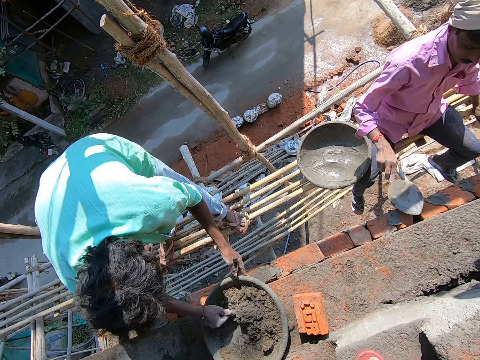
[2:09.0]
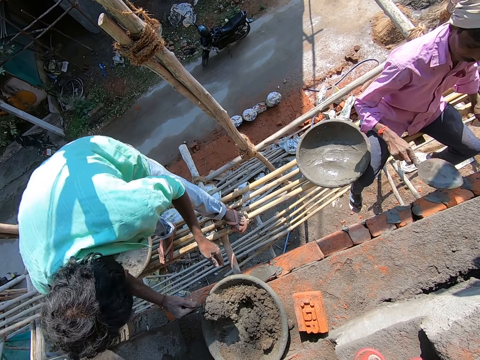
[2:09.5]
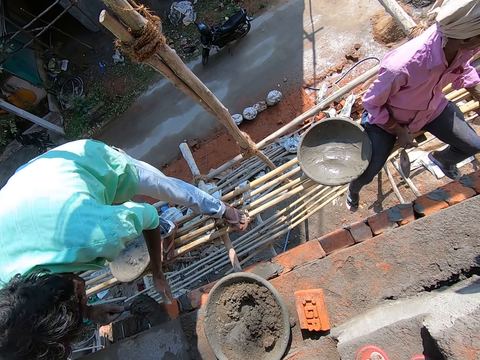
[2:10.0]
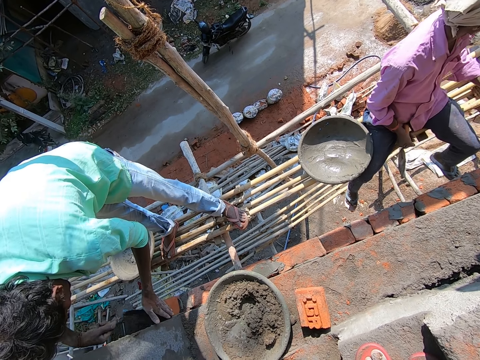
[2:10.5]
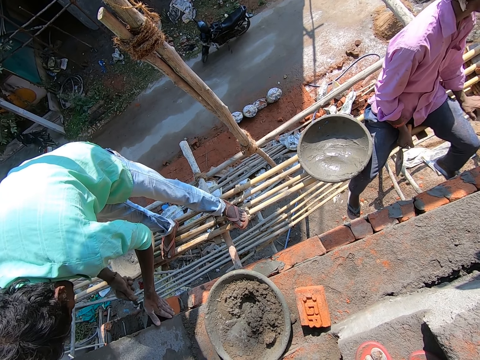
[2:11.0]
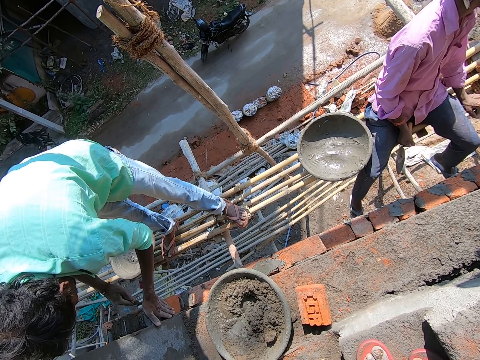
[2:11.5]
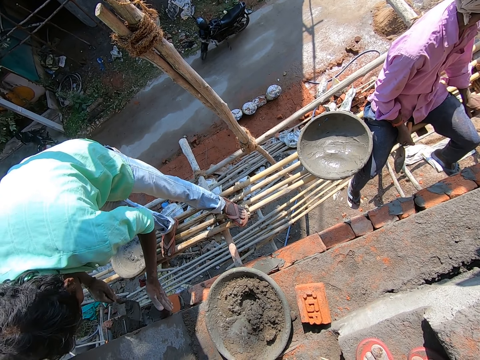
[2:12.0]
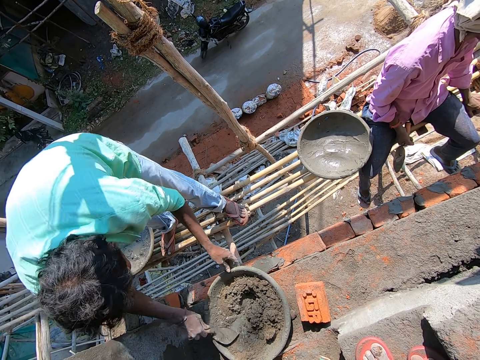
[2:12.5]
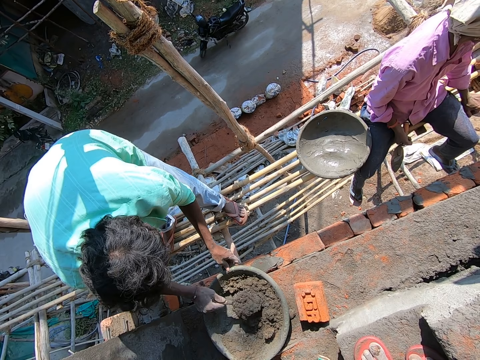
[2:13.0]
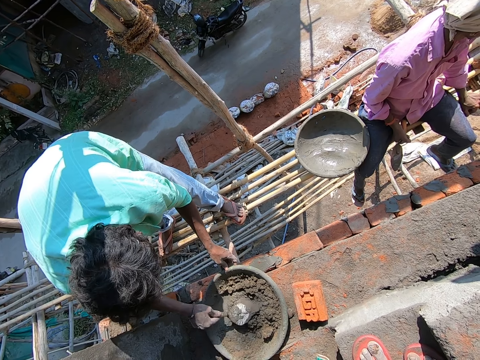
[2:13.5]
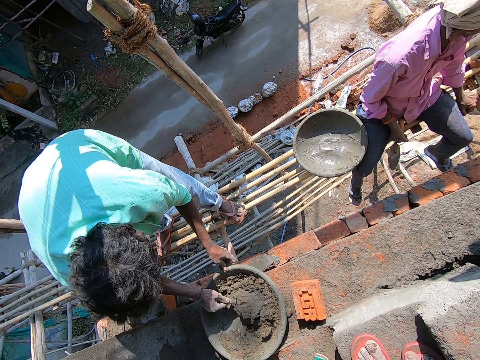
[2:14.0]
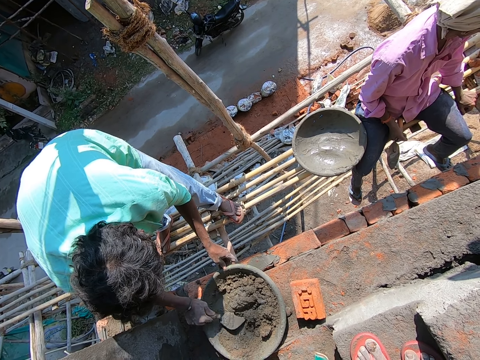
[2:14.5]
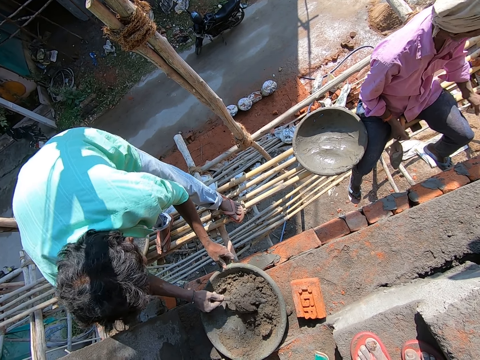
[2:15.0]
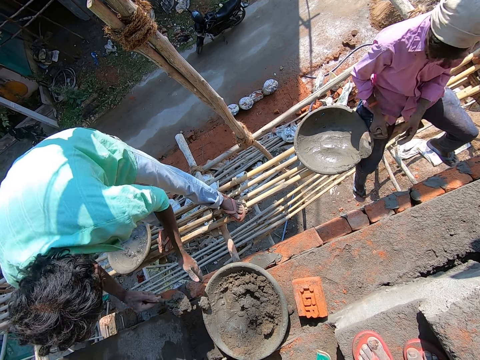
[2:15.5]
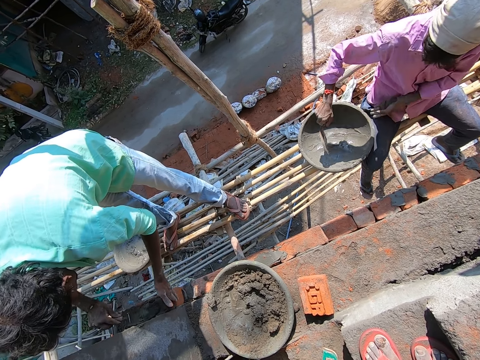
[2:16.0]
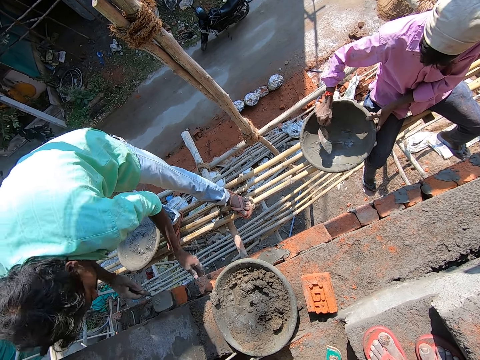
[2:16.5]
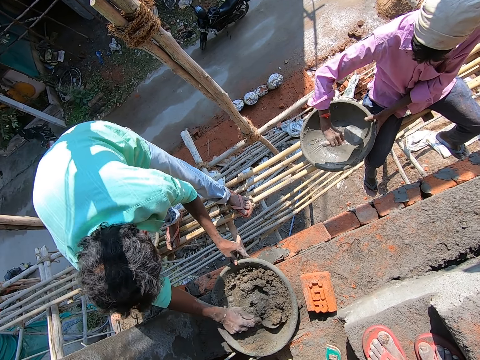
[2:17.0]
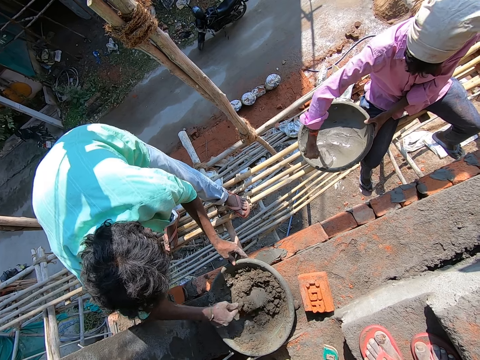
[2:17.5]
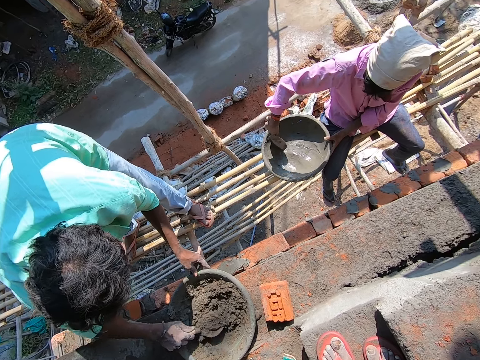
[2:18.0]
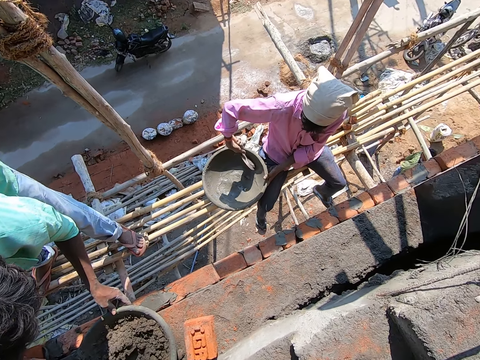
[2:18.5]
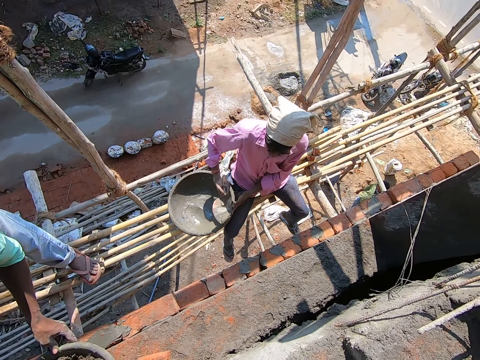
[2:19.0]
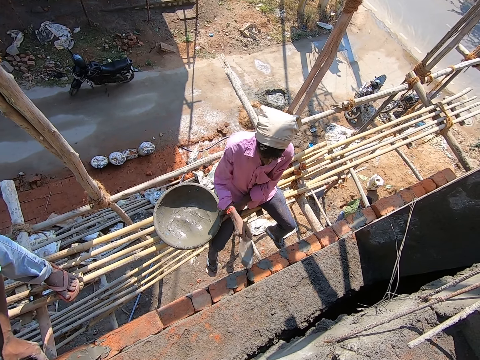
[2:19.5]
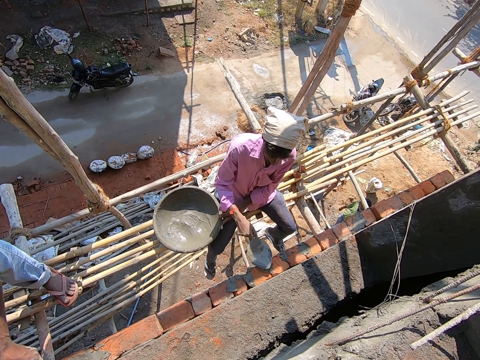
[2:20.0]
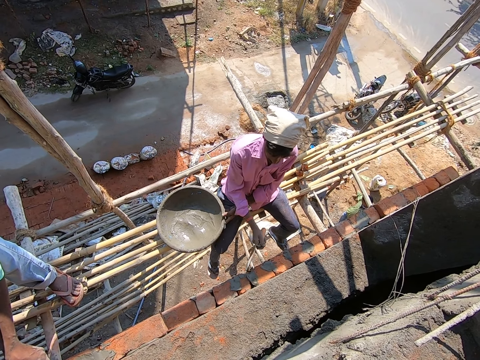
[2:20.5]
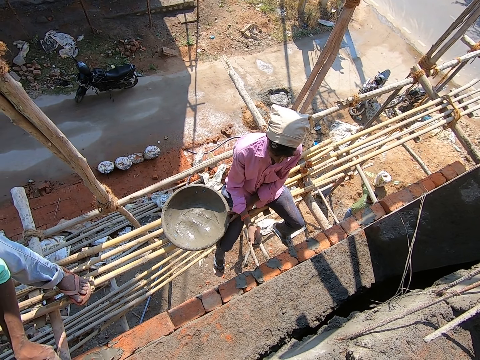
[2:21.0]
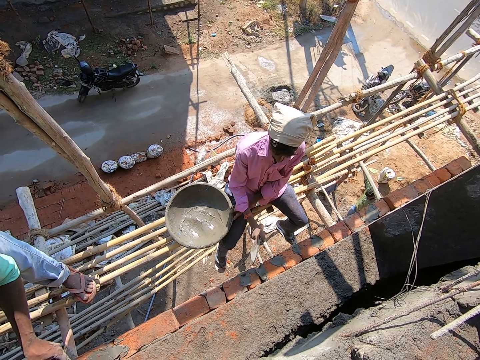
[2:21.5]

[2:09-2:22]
The man packs mortar from the head pan with the trowel in his right hand, pours the mortar on the brick with the trowel in his right hand, matches the mortar on the brick with the trowel in his right hand, mixes the mortar from the head pan with the trowel in his right hand, packs the mortar from the head pan with the trowel in his right hand, pours the mortar on the brick with the trowel in his right hand, and mixes the mortar from the head pan with the trowel in his right hand. Another man packs the mortar from the head pan with the trowel in his right hand and plasters the mortar on the brick with the trowel in his right hand.

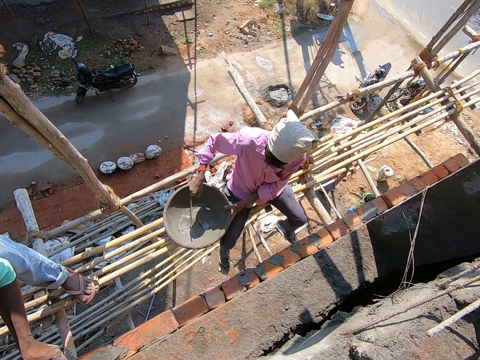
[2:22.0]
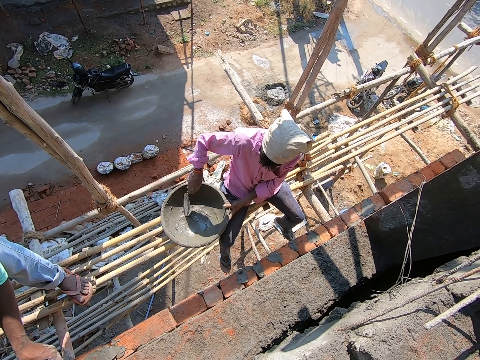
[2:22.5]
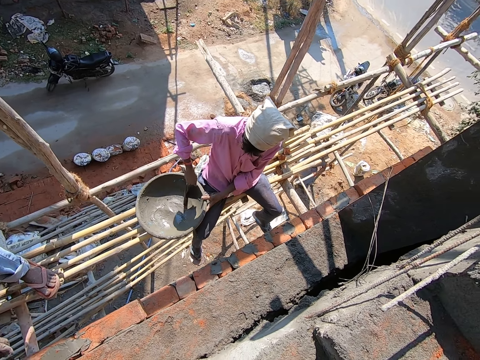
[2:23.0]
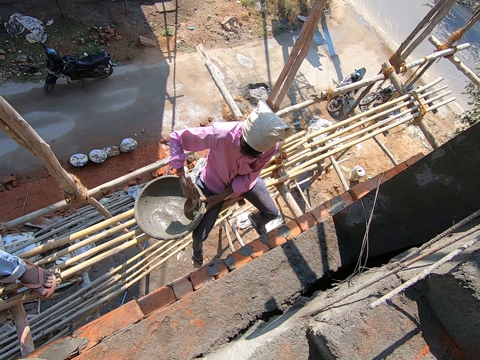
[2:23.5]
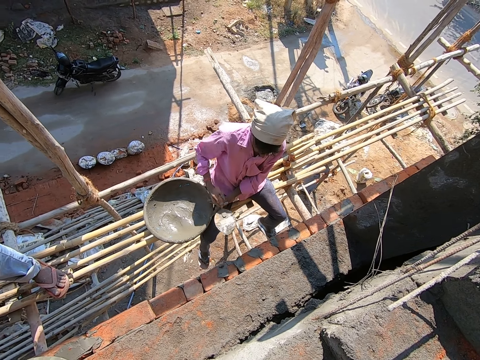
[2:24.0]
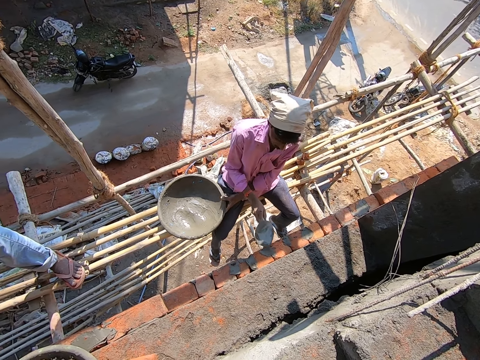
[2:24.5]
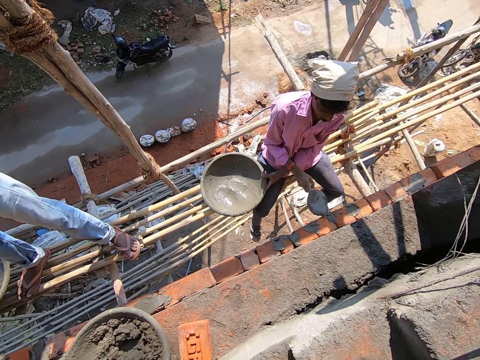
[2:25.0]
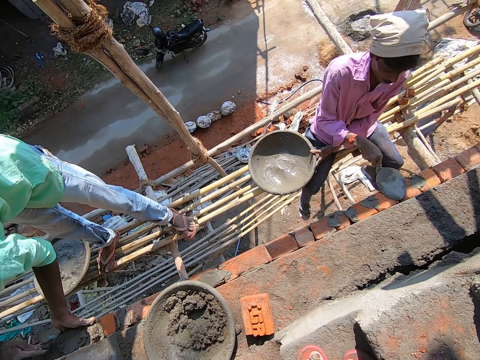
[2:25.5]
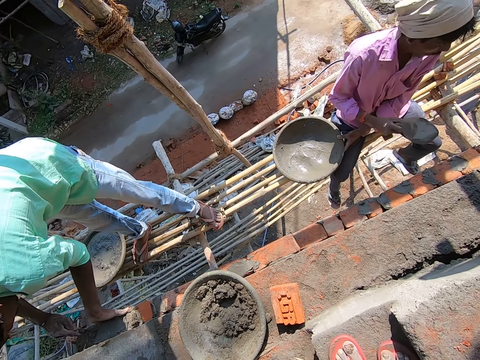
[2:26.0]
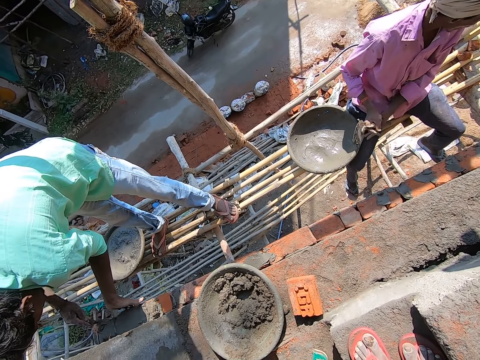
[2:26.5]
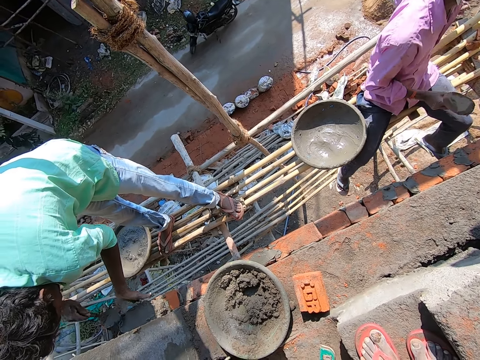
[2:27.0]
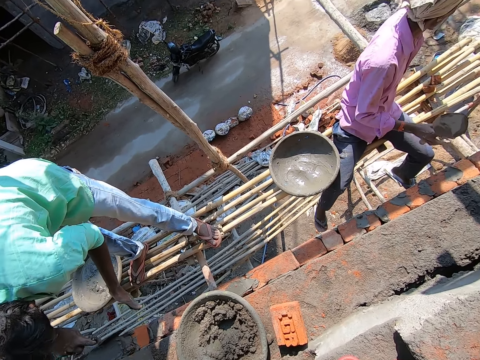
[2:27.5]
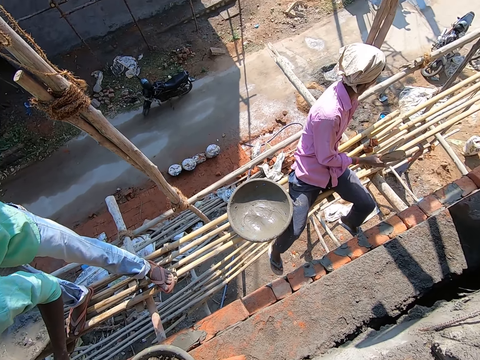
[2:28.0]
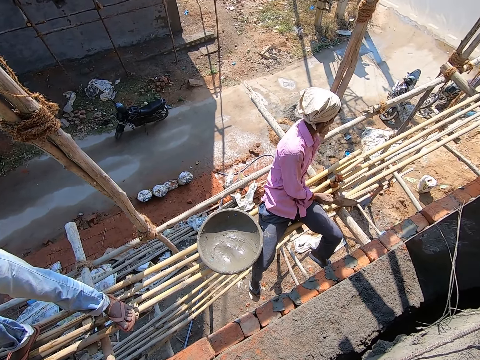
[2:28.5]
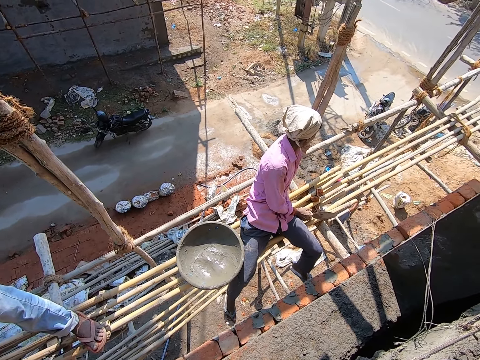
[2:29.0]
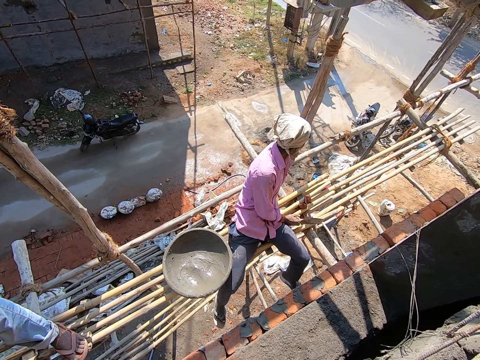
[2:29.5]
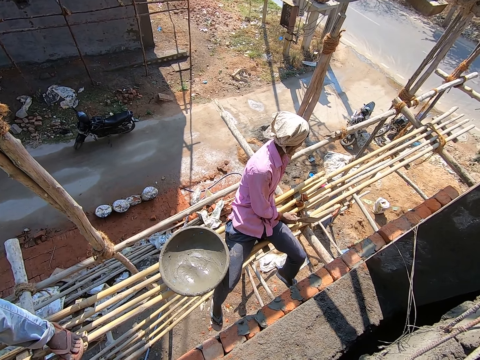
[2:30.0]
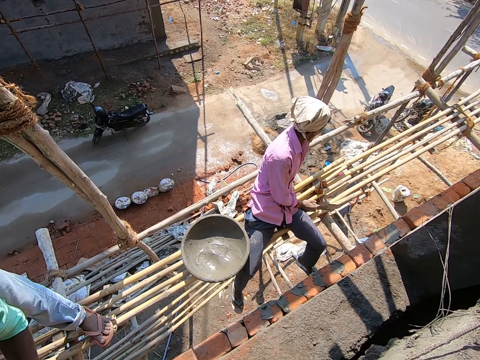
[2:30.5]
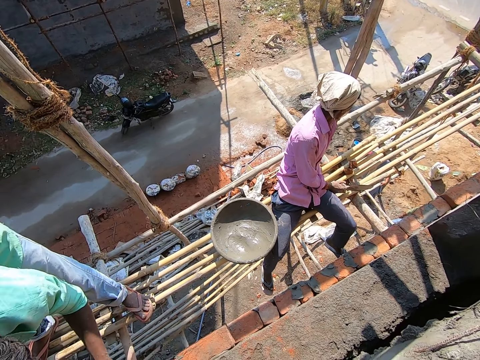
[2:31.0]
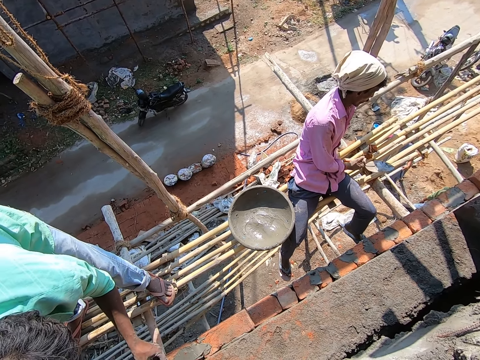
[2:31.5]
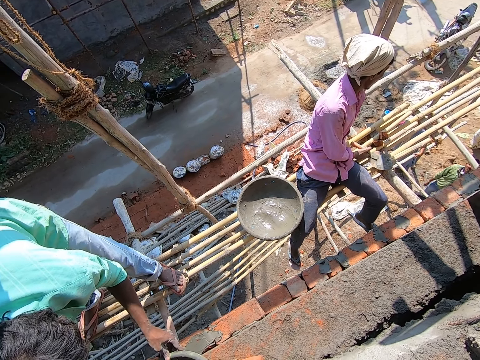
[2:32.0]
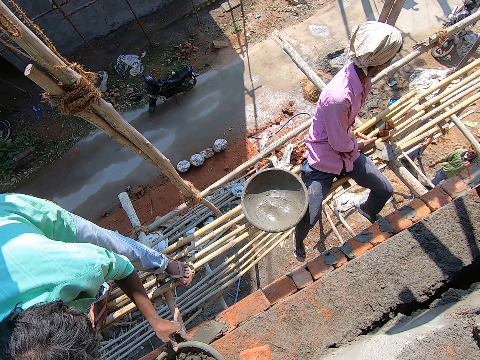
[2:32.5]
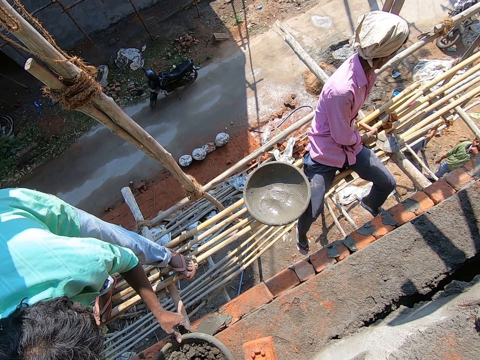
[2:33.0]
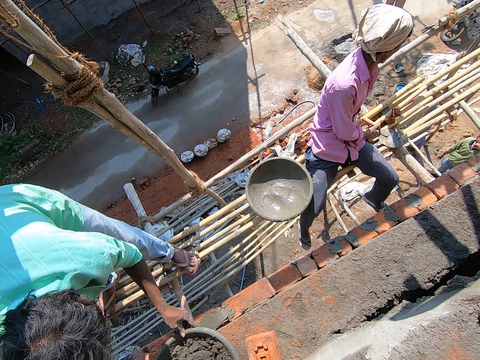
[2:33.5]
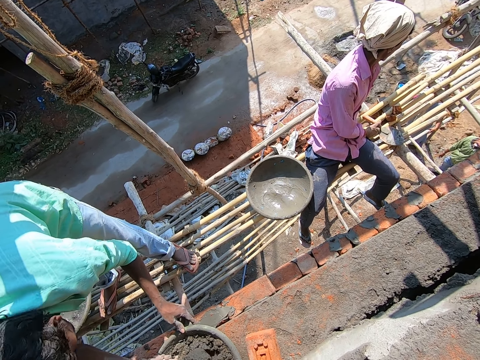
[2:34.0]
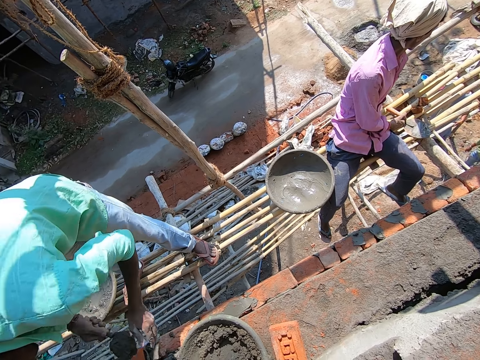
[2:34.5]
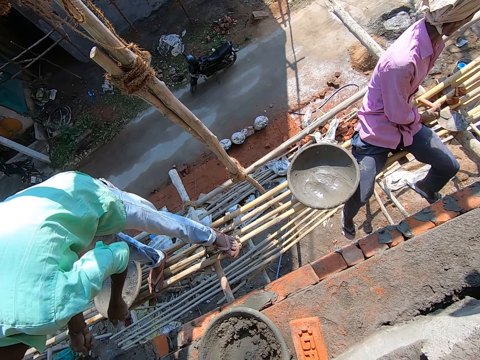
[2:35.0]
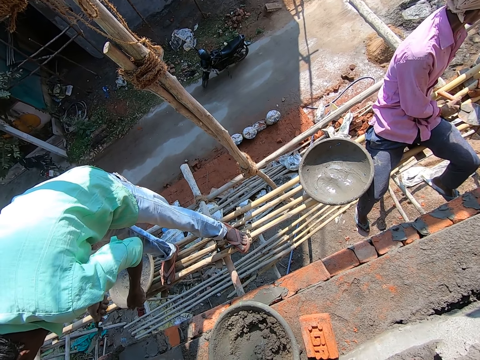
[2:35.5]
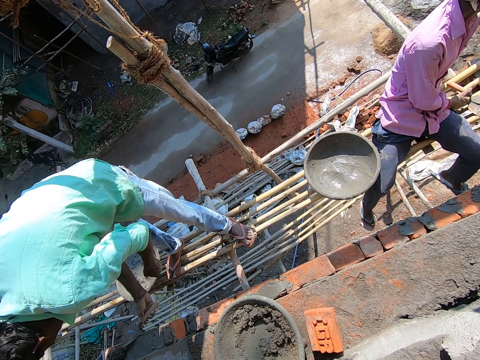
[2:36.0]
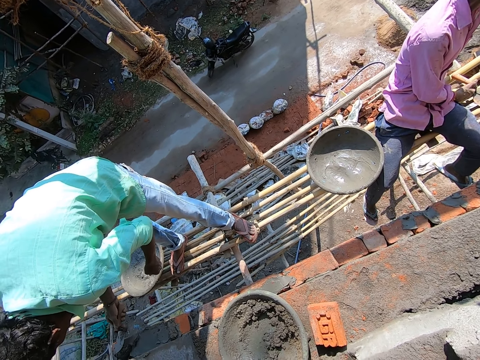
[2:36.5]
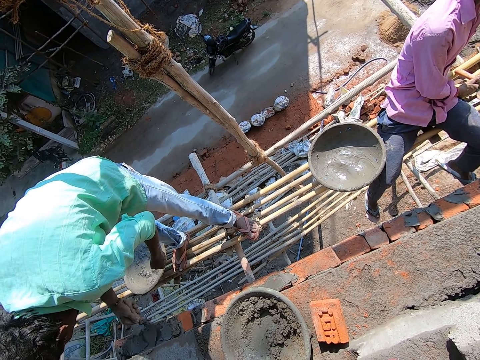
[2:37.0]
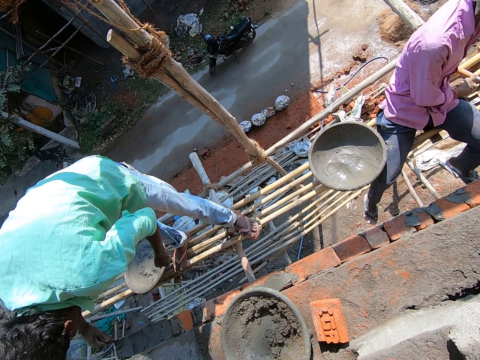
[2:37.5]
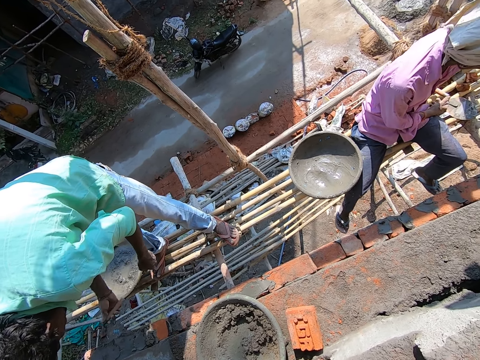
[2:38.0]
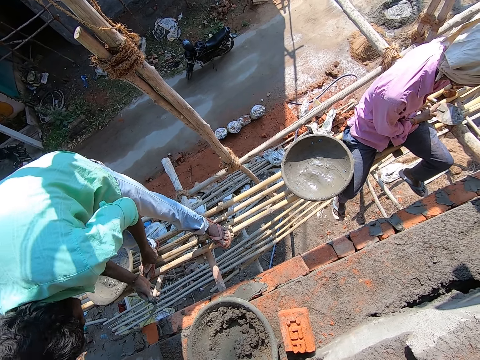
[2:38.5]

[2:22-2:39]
A man packs the mortar from the head pan with the trowel in his right hand and plasters the mortar on the brick with the trowel in his right hand. Another man plasters the mortar on the brick with the trowel in his right hand. The first man interacts with a woman. The first man drops the trowel on the scaffold with his right hand. The other man packs mortar from the head pan with the trowel in his right hand and plasters the mortar on the brick with the trowel in his right hand. A third man interacts with the first man.
